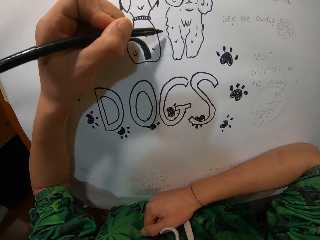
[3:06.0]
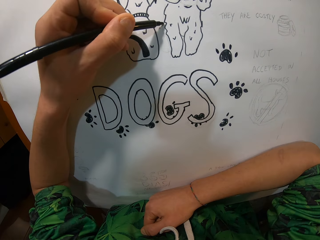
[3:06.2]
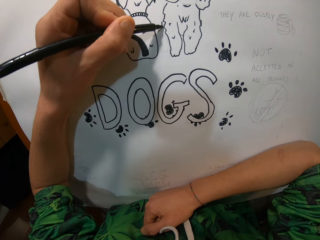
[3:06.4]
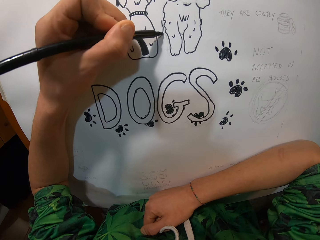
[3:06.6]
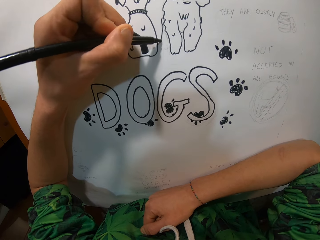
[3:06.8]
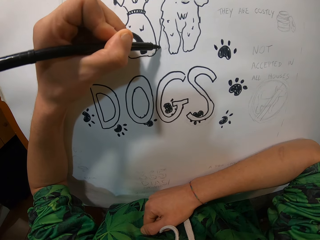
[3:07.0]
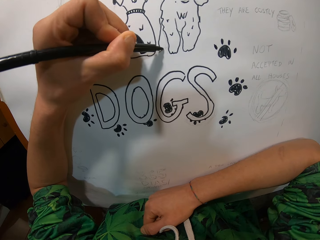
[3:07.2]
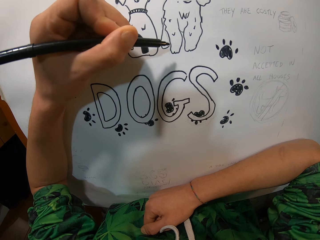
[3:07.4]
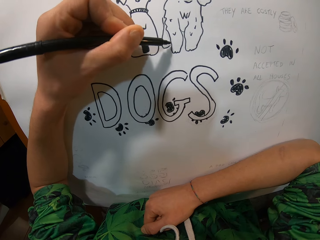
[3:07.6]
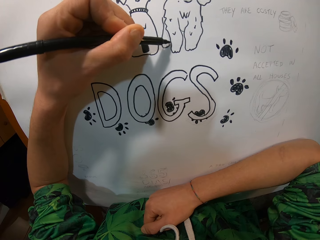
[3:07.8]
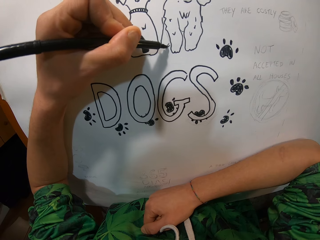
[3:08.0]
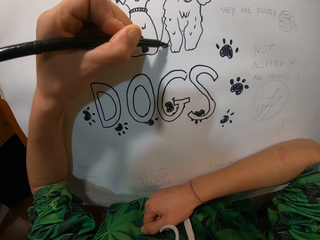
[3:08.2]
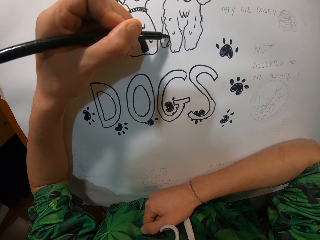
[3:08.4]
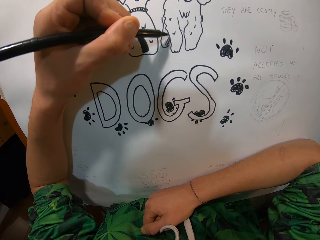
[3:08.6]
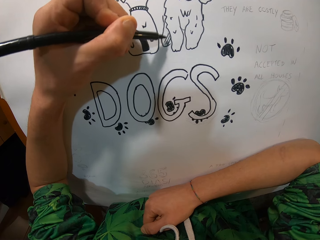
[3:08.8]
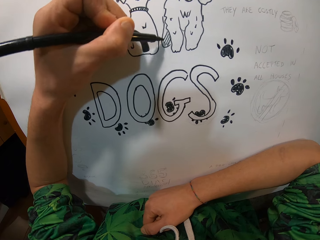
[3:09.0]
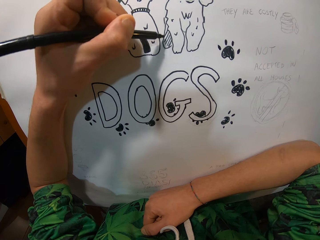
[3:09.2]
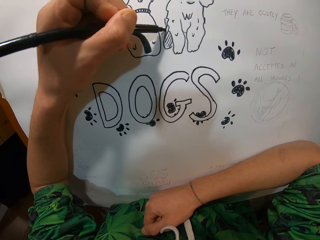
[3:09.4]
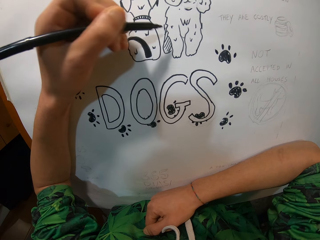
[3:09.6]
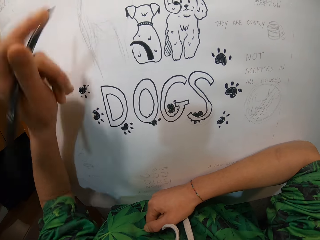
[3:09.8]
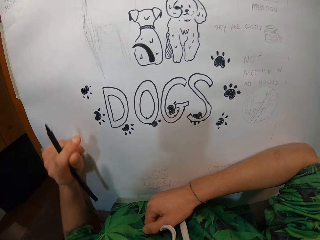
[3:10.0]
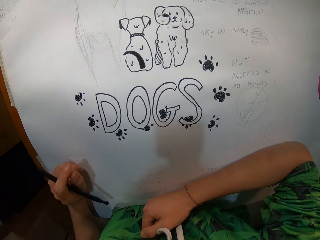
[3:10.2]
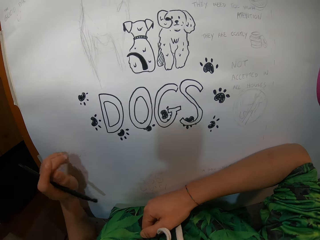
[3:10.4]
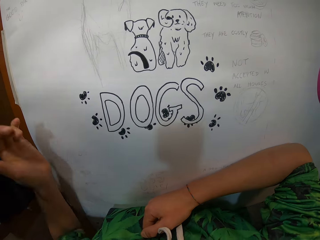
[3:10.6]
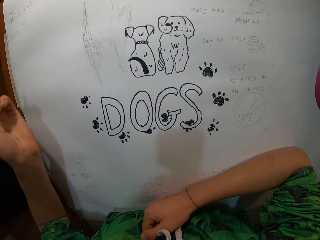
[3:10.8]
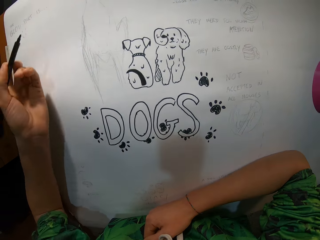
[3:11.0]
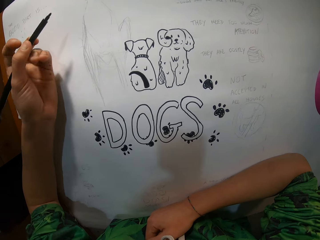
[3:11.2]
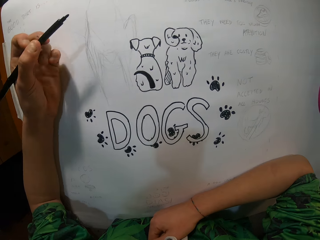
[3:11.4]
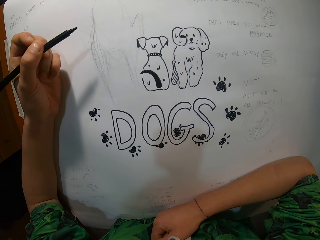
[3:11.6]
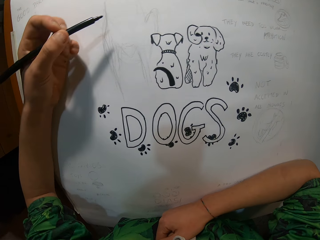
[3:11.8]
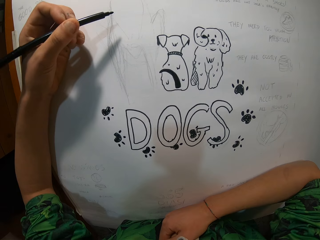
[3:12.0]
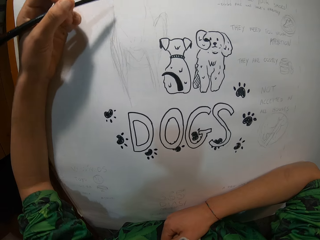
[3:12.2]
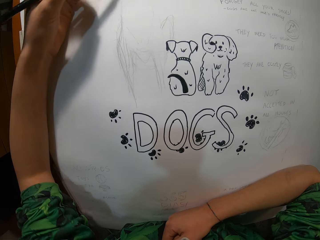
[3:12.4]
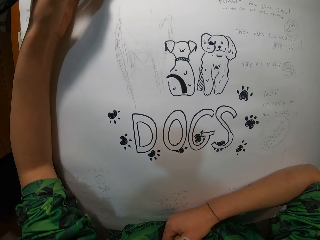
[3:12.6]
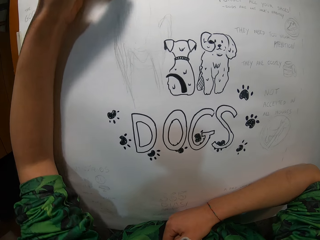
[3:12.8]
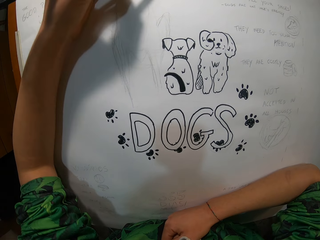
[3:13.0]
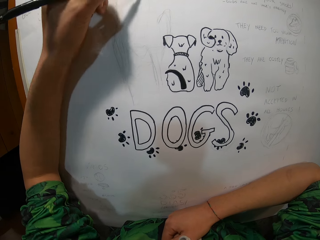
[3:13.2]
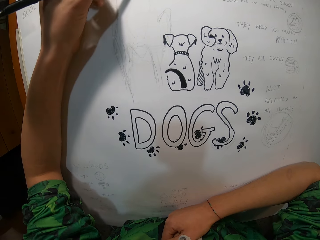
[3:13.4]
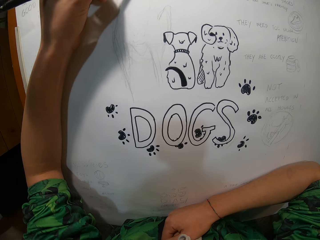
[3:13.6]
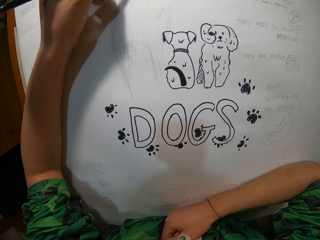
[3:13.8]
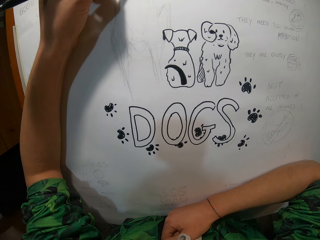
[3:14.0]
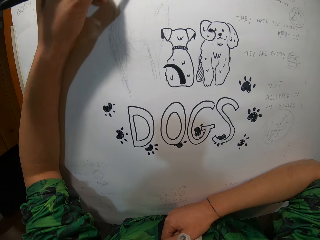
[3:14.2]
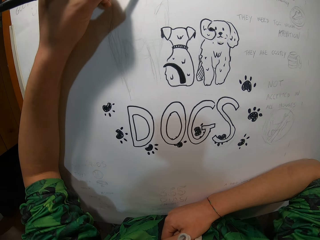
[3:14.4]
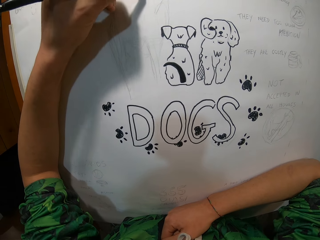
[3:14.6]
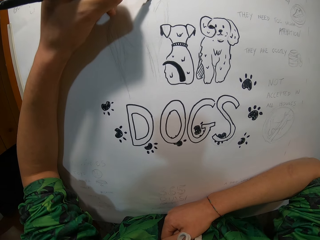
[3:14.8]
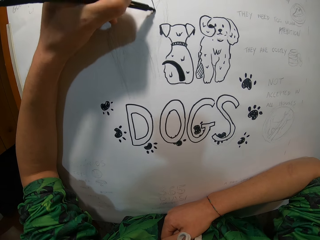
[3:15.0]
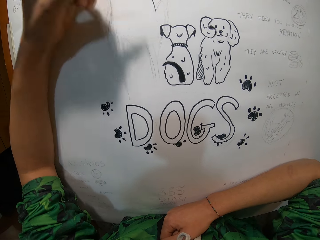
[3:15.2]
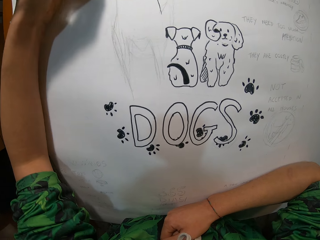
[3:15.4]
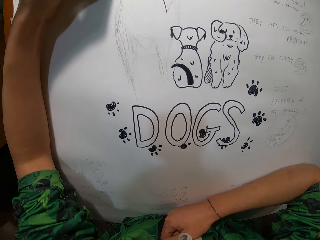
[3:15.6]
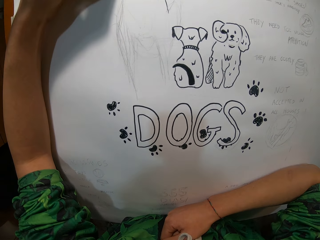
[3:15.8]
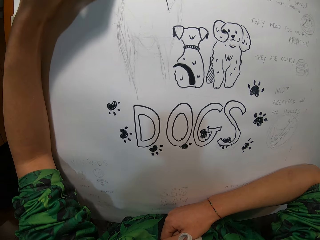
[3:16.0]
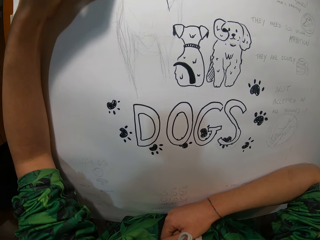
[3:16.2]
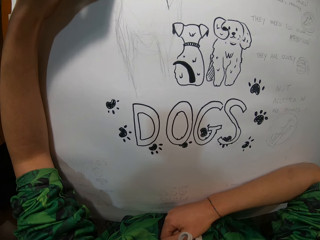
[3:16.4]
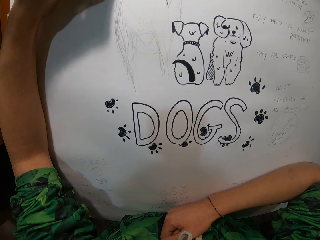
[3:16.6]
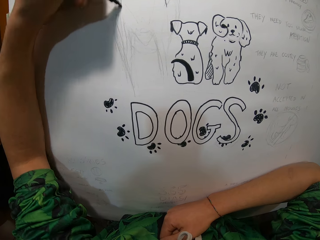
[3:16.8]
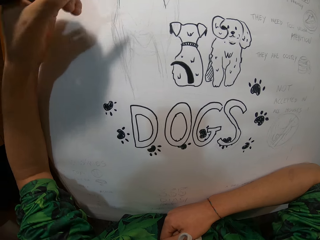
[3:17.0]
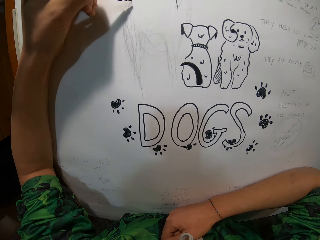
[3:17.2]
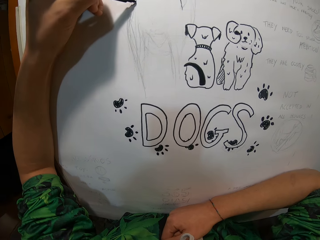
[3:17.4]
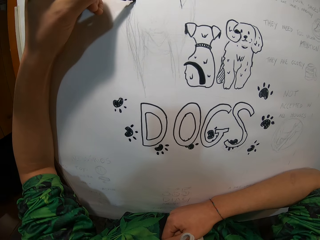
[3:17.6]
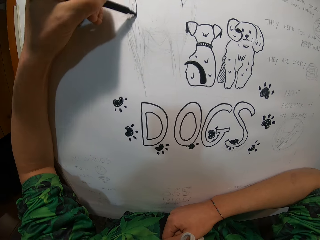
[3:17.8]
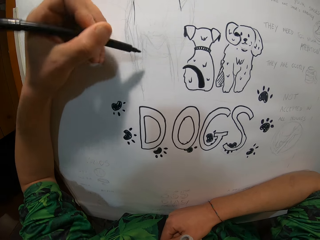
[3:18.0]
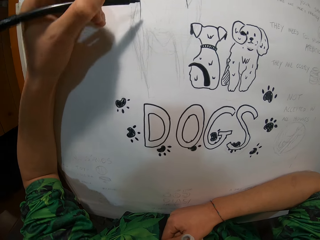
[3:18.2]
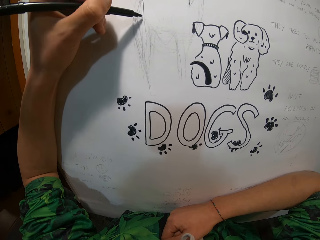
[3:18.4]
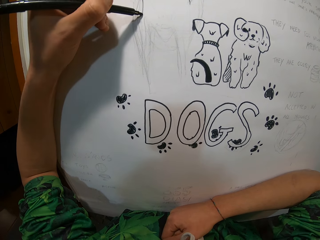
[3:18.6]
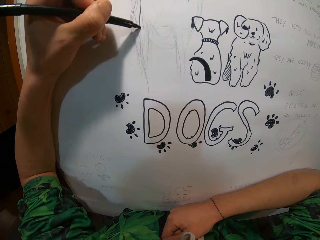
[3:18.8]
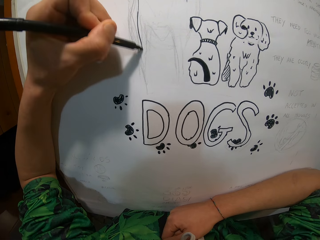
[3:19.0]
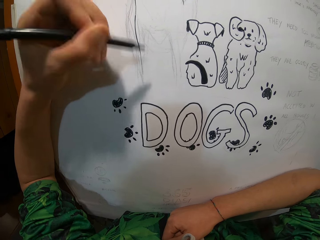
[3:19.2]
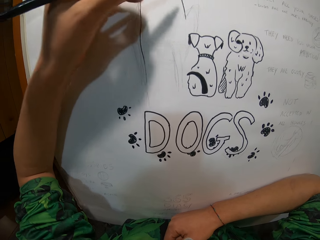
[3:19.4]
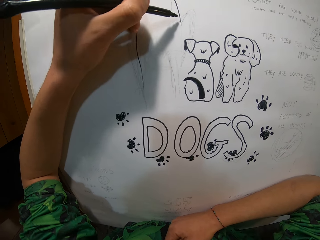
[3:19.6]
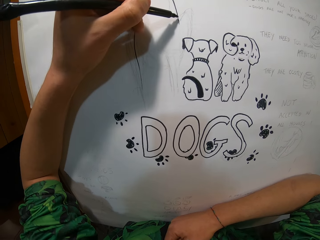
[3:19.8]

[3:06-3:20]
The camera wearer moves the hand and draws. They move the hand. They move the hand on the paper. They move the hand. They move the hand forward. They draw. They move the hand and draw. They move the hand and draw. They move the hand and draw. They move the hand.

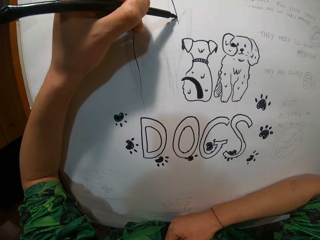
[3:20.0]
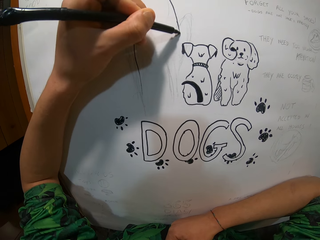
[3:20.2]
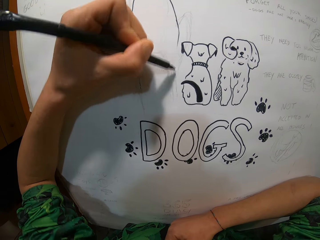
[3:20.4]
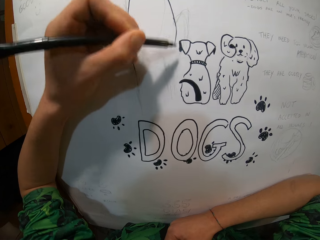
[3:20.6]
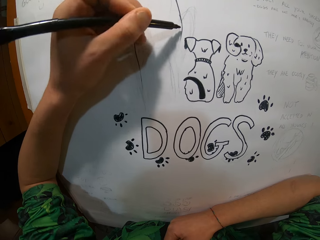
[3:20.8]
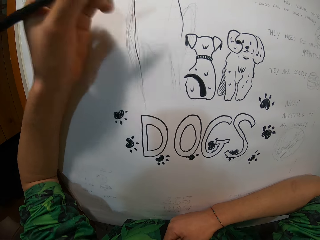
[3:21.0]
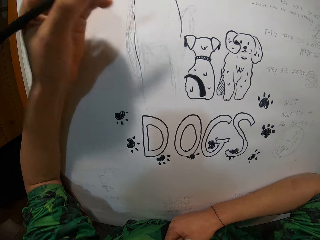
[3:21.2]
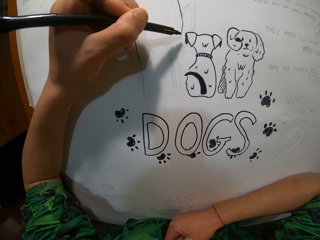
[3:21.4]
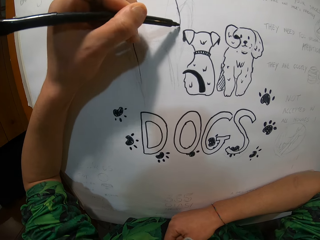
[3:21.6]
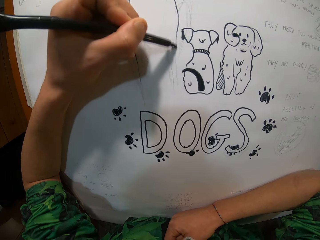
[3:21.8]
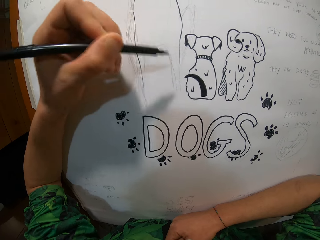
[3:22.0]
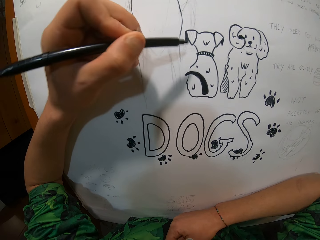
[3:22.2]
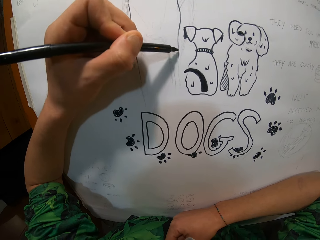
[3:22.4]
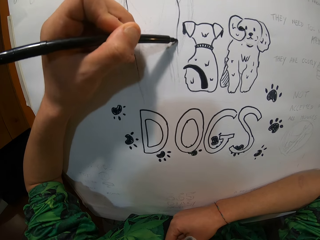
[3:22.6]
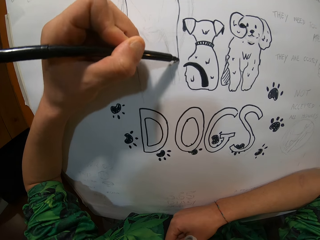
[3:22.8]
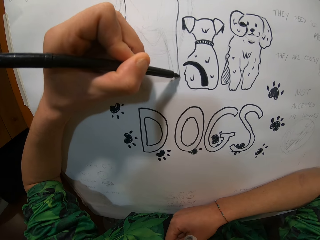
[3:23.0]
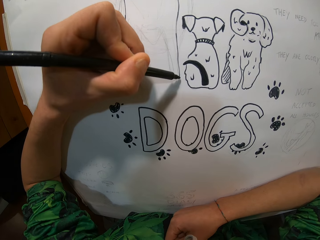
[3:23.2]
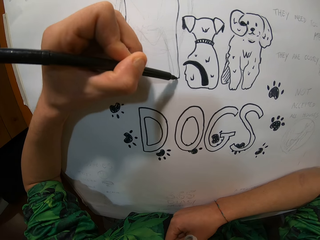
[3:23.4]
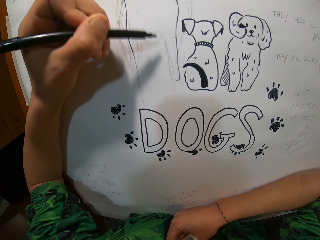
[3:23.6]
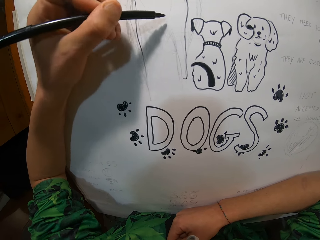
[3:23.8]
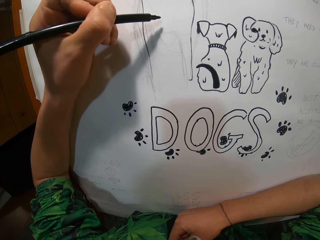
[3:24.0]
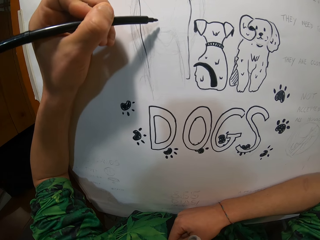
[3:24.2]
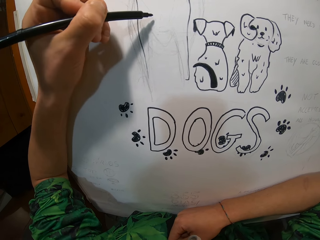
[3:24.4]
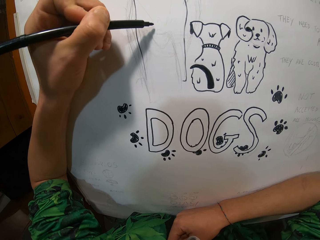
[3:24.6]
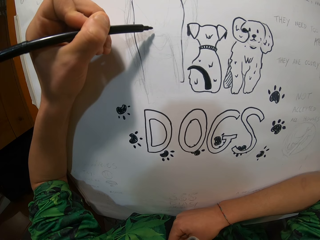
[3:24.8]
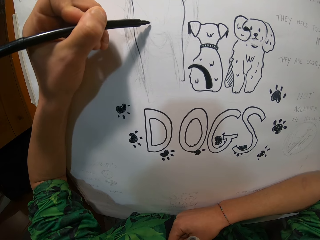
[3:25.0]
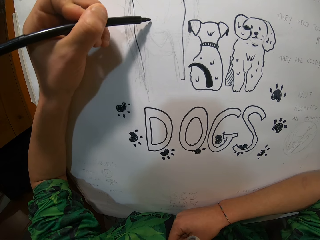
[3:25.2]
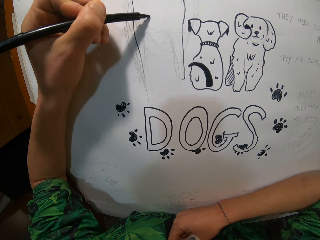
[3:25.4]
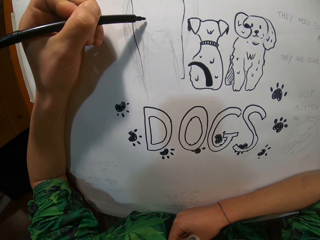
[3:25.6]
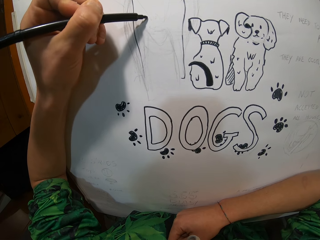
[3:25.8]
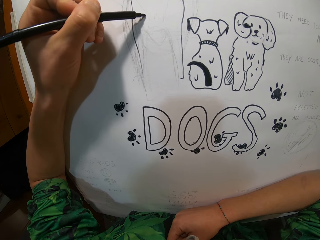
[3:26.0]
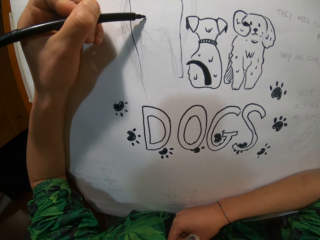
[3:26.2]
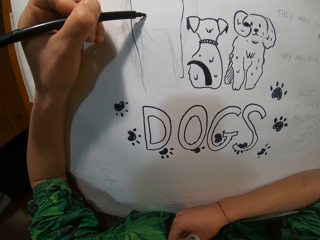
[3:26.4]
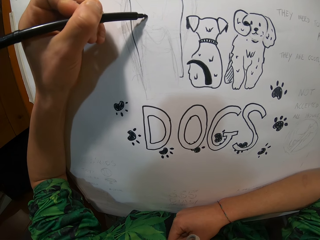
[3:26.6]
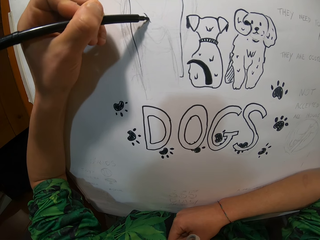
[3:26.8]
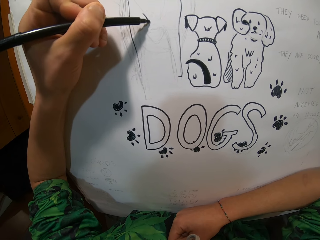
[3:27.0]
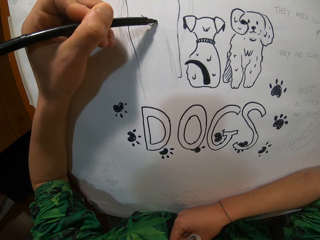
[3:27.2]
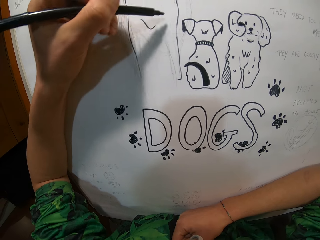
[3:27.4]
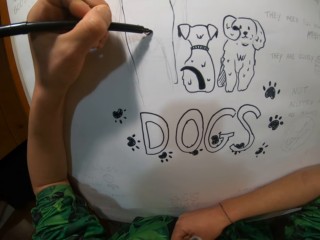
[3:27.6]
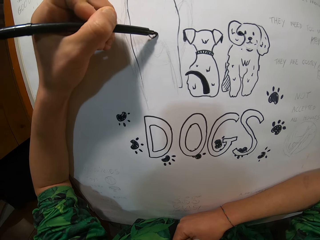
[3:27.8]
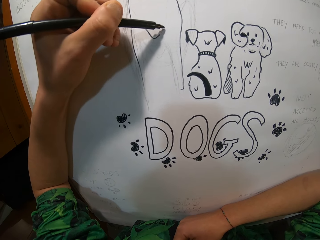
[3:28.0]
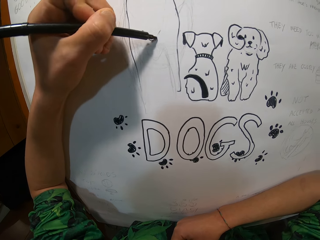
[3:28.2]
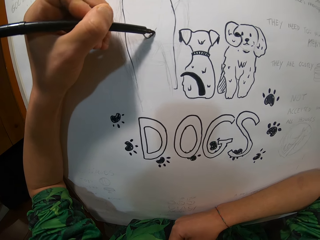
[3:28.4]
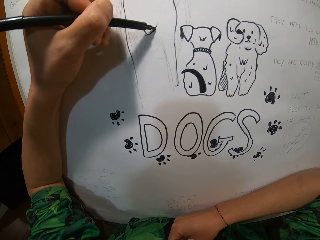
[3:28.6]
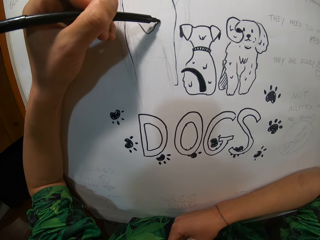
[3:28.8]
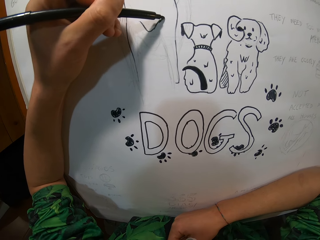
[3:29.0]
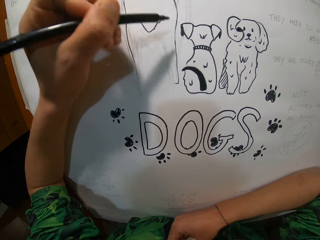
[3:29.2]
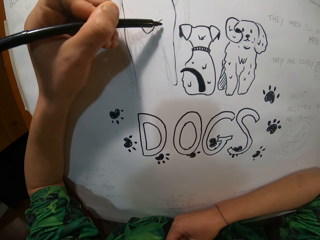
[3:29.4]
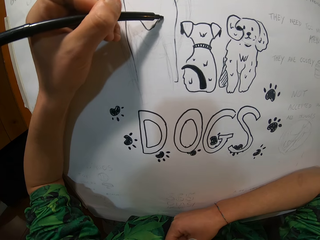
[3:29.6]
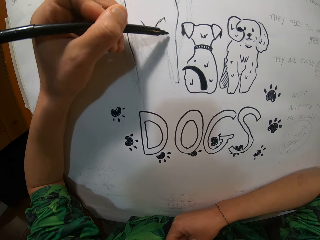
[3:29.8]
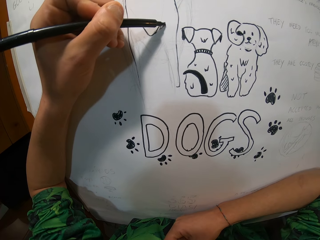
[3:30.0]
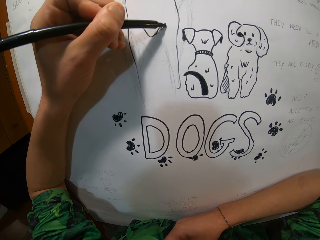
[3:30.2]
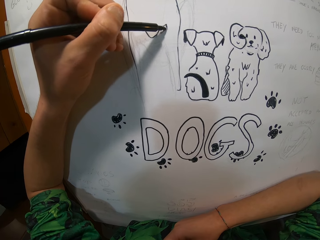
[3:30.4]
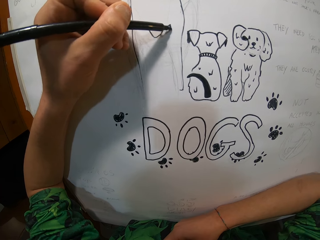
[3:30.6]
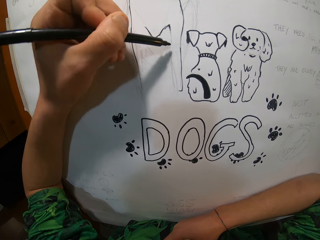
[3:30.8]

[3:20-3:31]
The camera wearer draws. They move the hand and draw. They move the hand and draw. They move the hand and draw.
